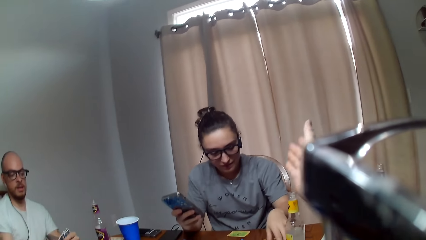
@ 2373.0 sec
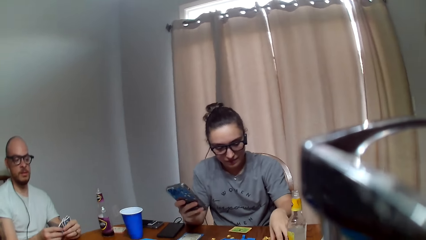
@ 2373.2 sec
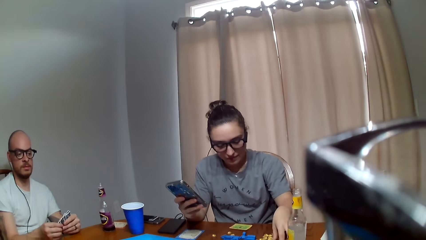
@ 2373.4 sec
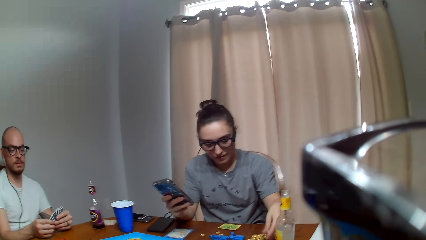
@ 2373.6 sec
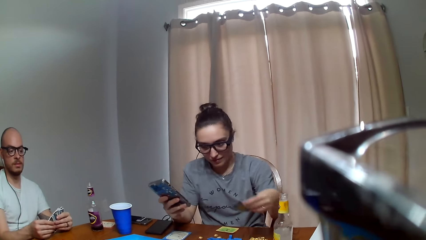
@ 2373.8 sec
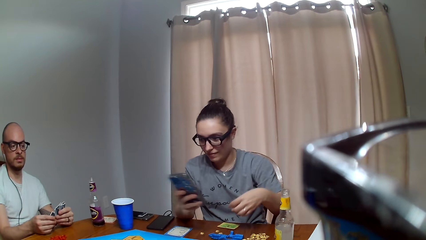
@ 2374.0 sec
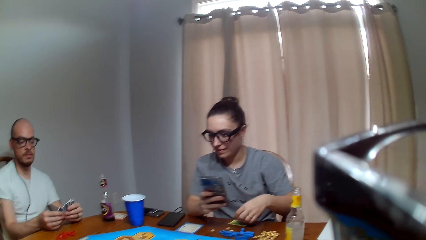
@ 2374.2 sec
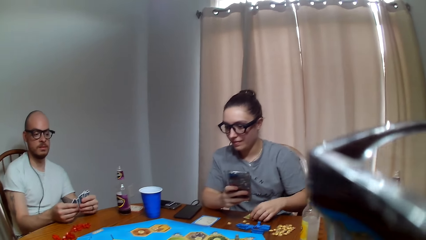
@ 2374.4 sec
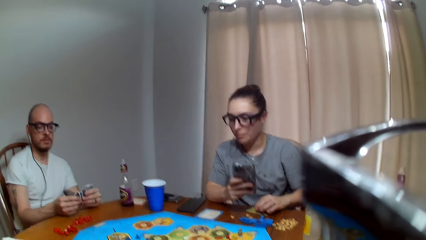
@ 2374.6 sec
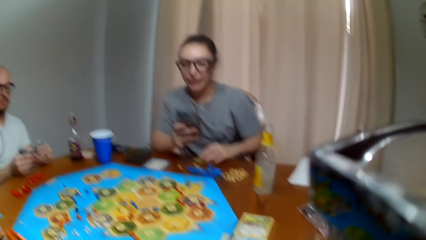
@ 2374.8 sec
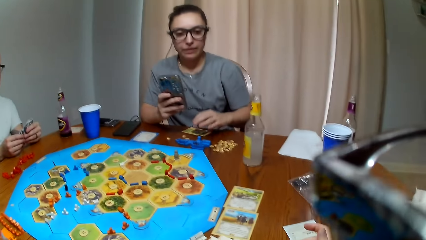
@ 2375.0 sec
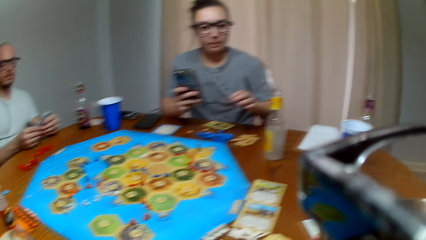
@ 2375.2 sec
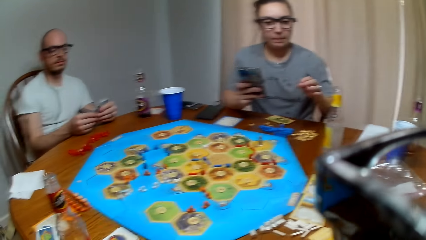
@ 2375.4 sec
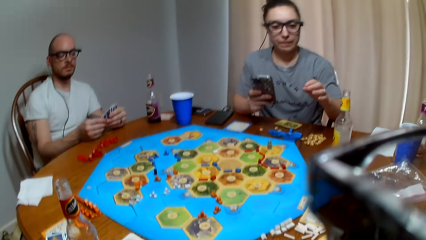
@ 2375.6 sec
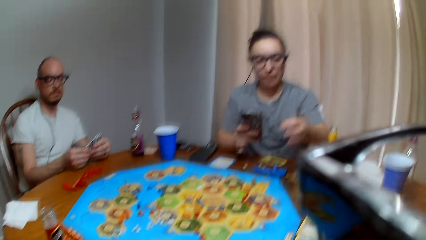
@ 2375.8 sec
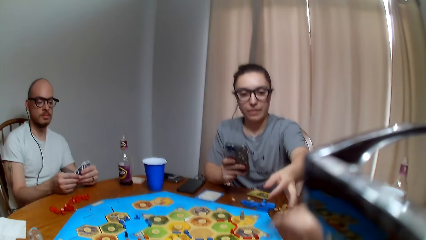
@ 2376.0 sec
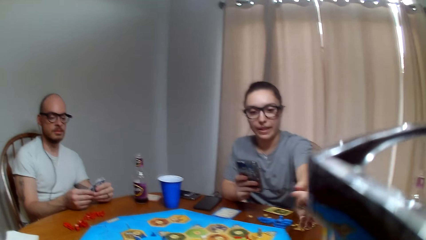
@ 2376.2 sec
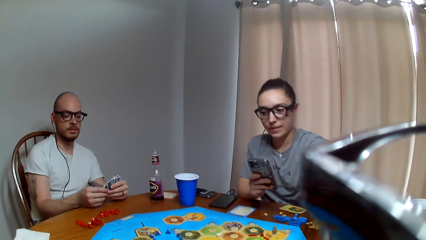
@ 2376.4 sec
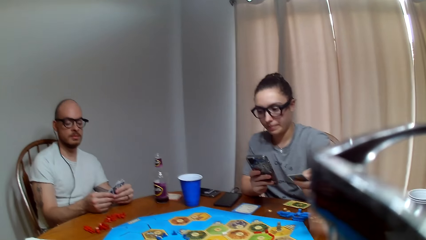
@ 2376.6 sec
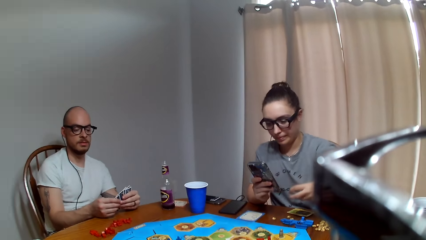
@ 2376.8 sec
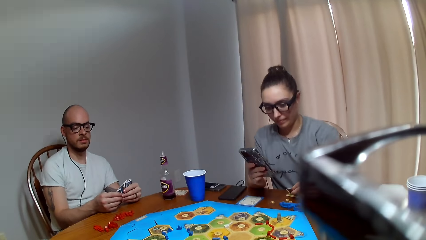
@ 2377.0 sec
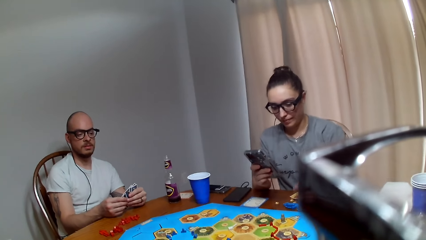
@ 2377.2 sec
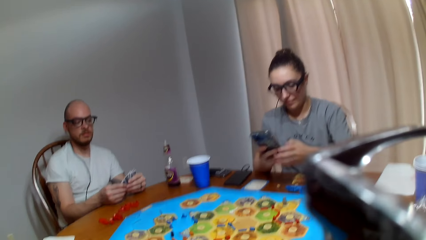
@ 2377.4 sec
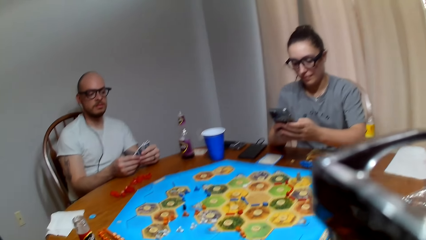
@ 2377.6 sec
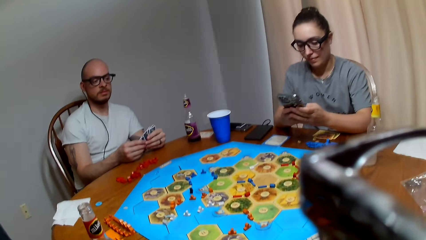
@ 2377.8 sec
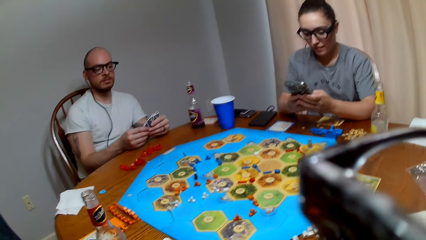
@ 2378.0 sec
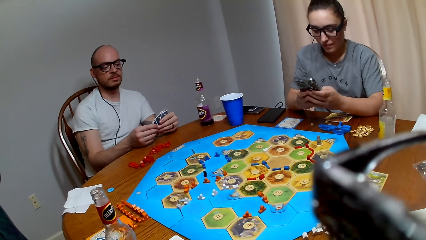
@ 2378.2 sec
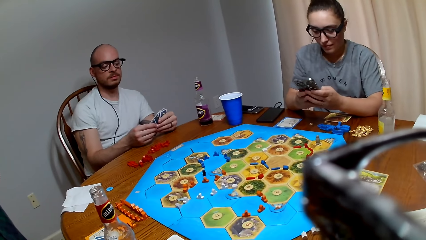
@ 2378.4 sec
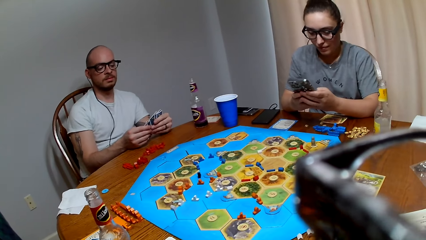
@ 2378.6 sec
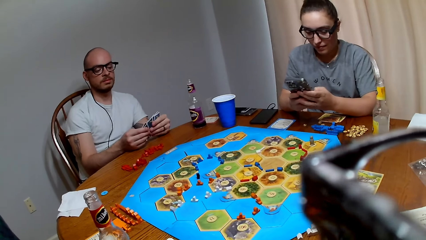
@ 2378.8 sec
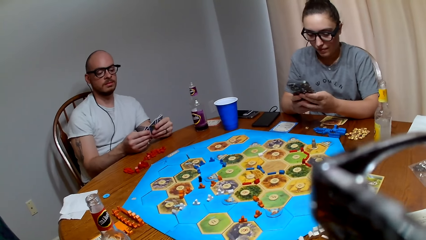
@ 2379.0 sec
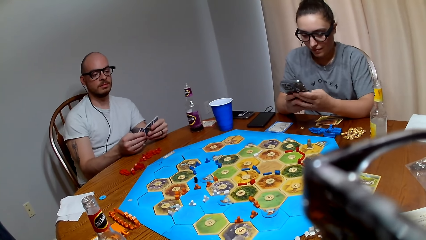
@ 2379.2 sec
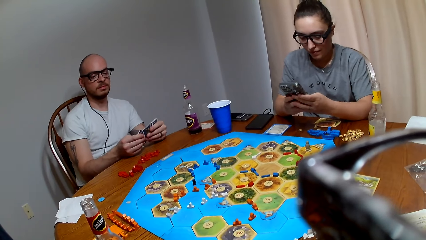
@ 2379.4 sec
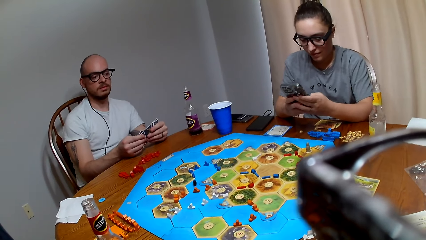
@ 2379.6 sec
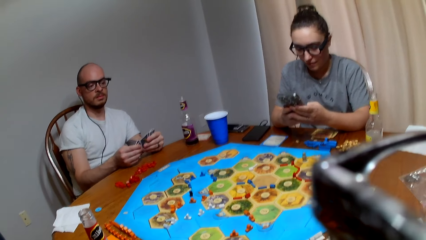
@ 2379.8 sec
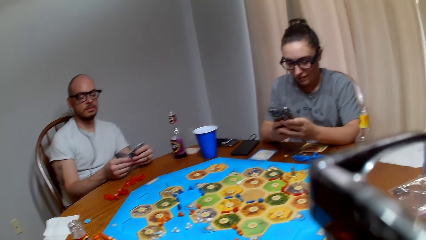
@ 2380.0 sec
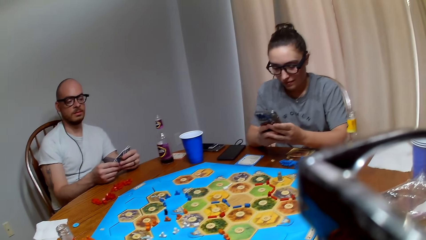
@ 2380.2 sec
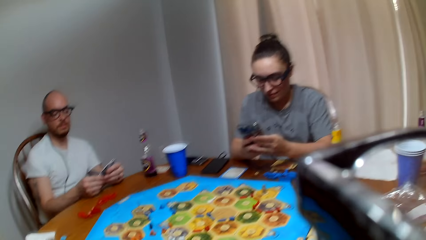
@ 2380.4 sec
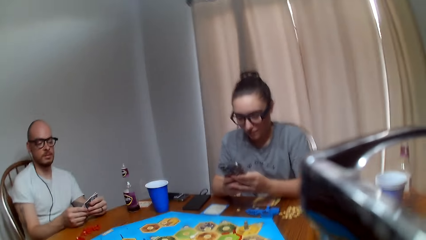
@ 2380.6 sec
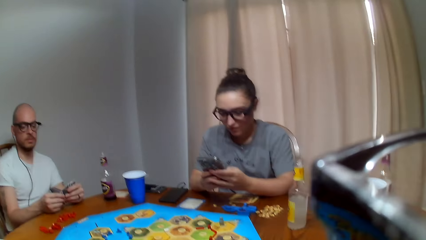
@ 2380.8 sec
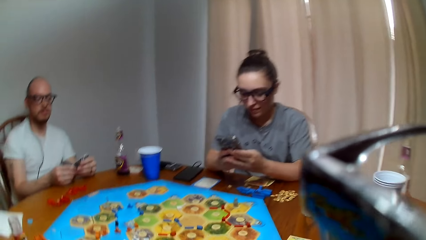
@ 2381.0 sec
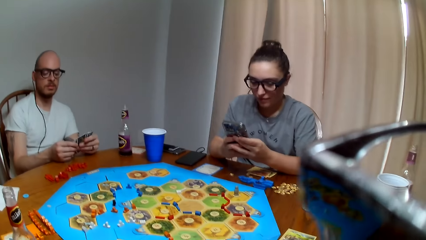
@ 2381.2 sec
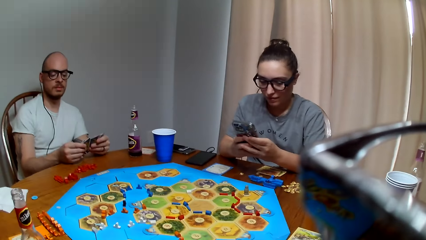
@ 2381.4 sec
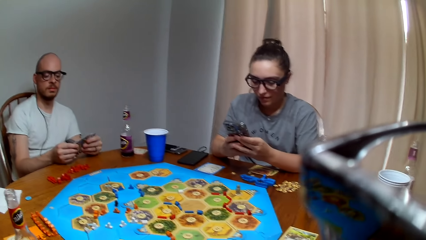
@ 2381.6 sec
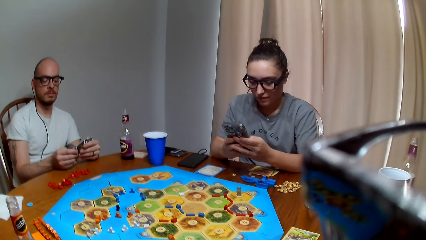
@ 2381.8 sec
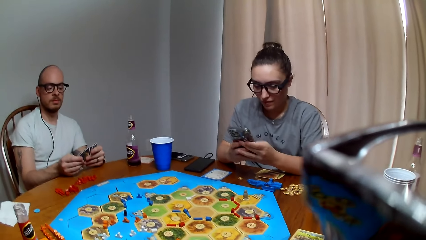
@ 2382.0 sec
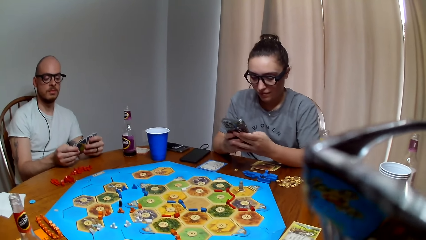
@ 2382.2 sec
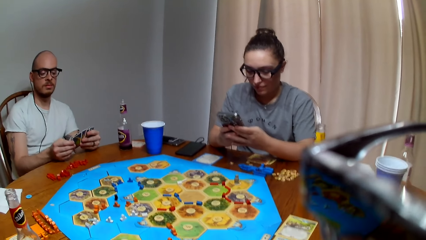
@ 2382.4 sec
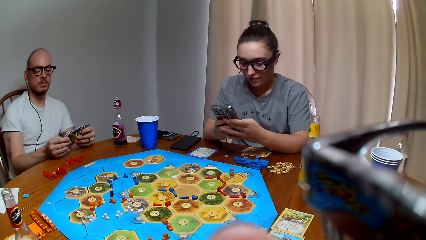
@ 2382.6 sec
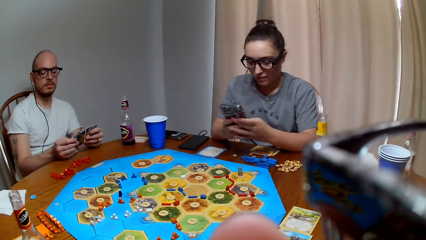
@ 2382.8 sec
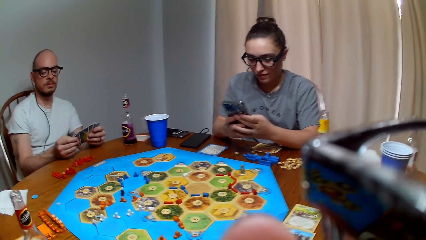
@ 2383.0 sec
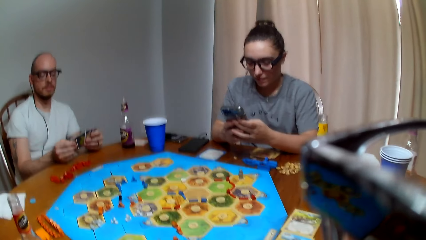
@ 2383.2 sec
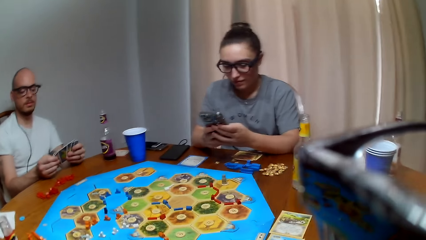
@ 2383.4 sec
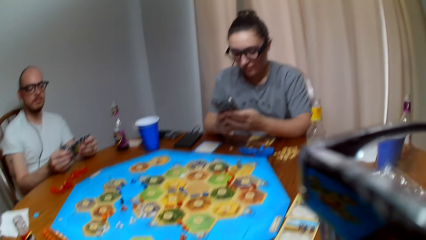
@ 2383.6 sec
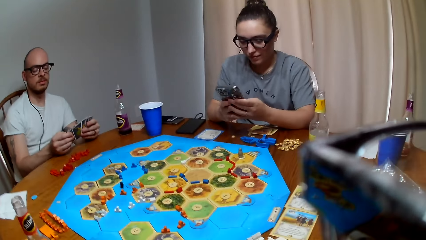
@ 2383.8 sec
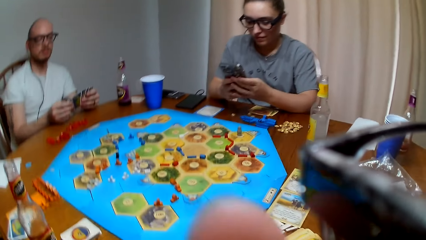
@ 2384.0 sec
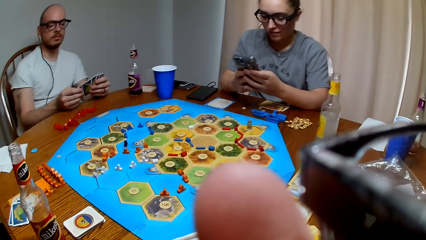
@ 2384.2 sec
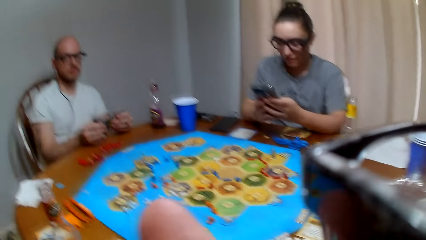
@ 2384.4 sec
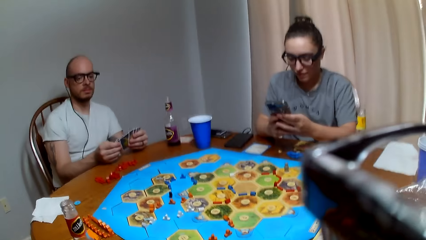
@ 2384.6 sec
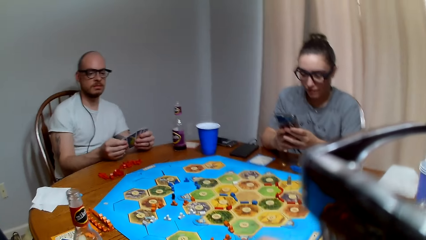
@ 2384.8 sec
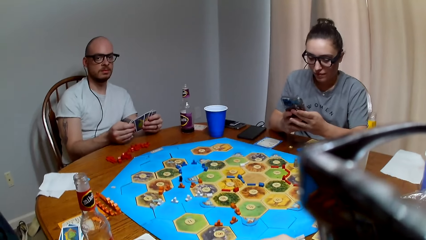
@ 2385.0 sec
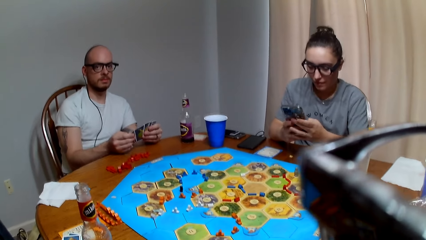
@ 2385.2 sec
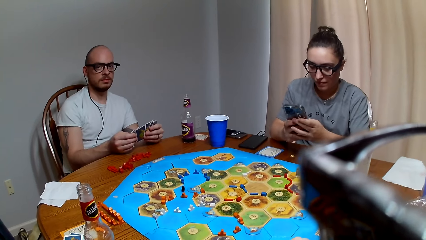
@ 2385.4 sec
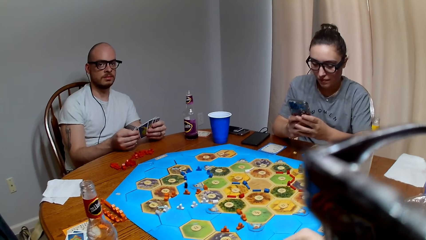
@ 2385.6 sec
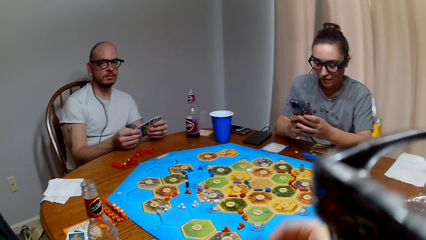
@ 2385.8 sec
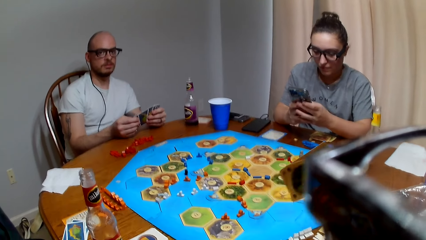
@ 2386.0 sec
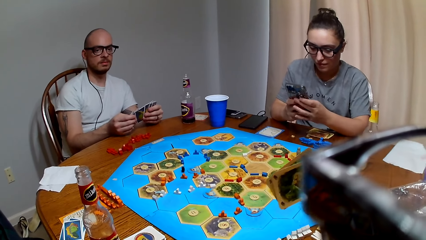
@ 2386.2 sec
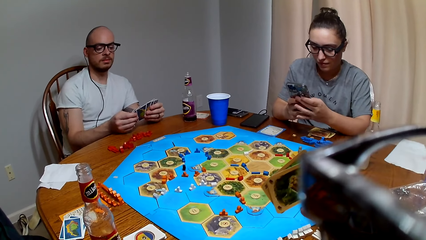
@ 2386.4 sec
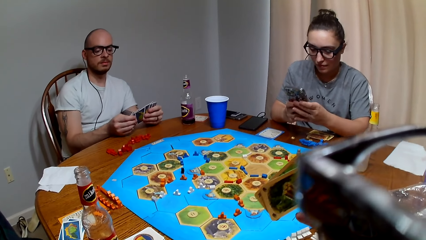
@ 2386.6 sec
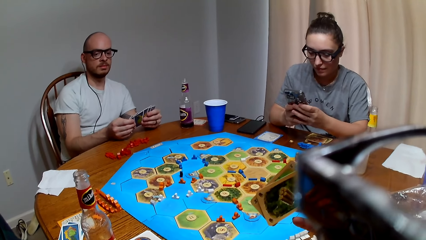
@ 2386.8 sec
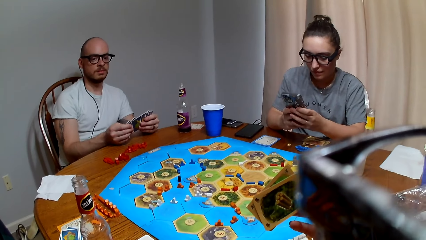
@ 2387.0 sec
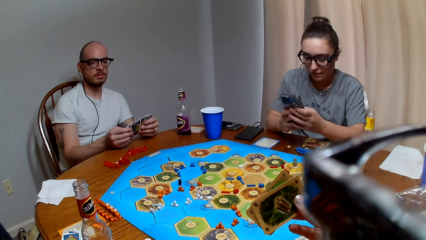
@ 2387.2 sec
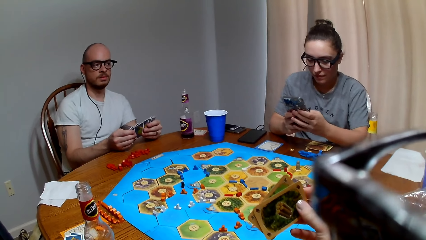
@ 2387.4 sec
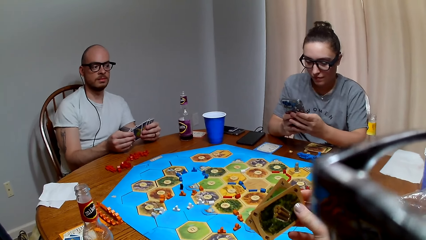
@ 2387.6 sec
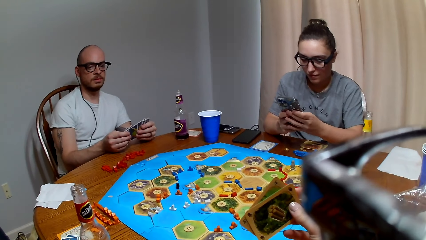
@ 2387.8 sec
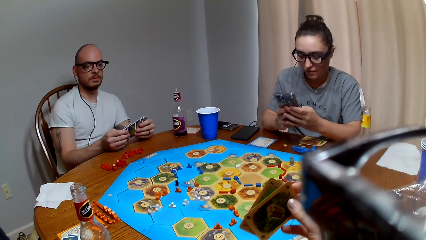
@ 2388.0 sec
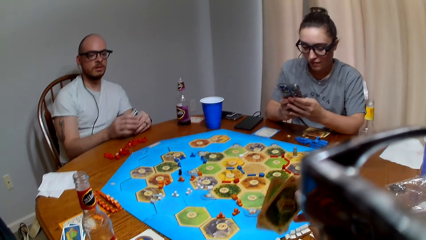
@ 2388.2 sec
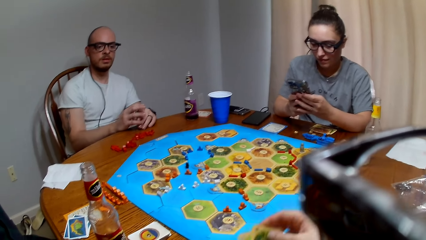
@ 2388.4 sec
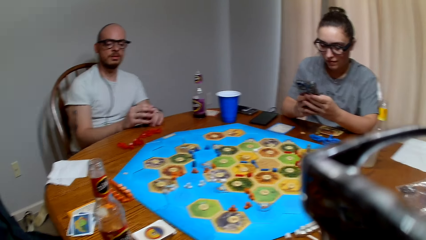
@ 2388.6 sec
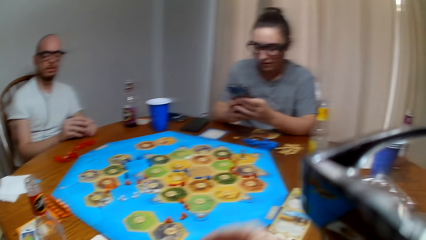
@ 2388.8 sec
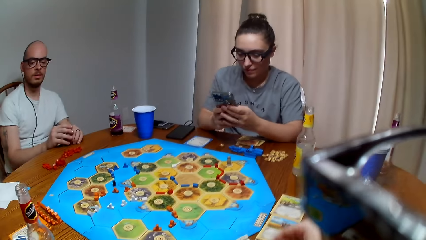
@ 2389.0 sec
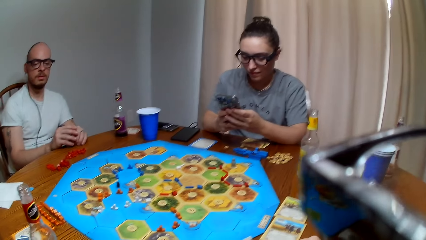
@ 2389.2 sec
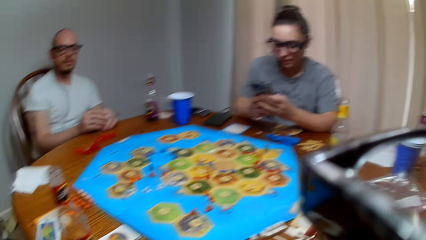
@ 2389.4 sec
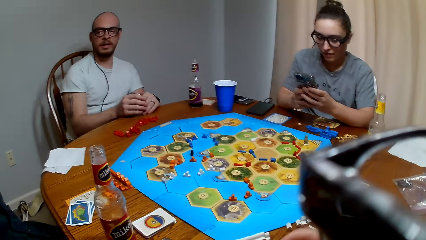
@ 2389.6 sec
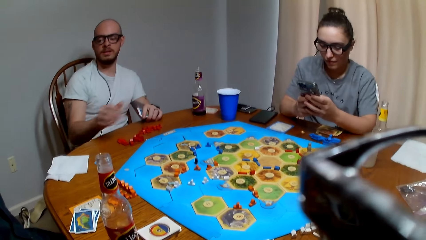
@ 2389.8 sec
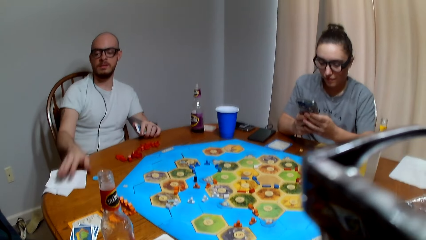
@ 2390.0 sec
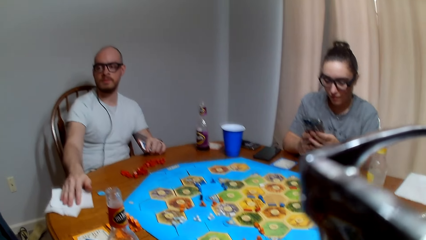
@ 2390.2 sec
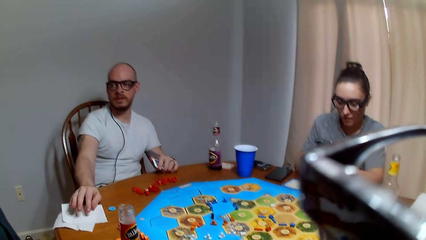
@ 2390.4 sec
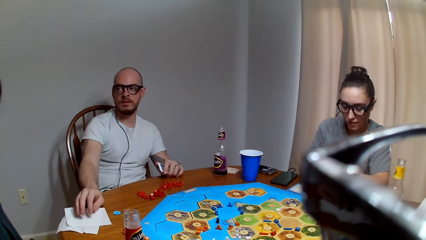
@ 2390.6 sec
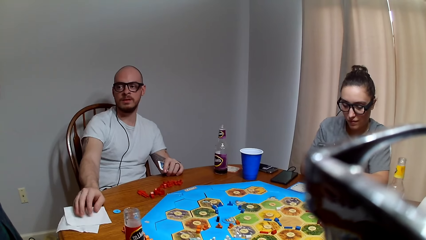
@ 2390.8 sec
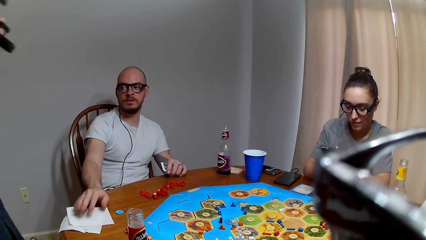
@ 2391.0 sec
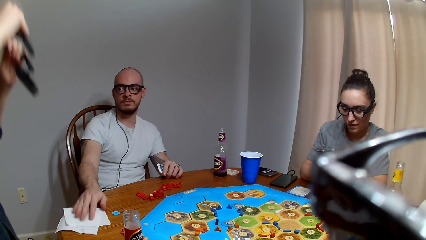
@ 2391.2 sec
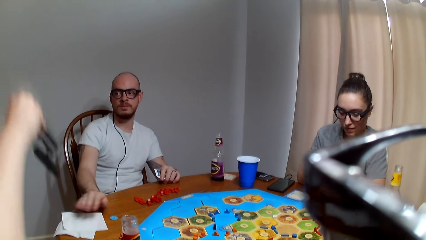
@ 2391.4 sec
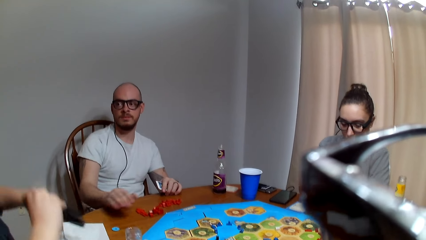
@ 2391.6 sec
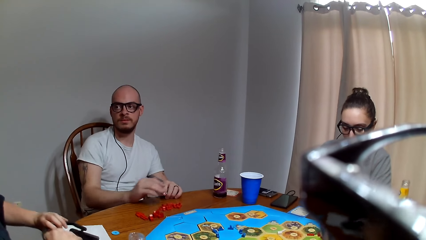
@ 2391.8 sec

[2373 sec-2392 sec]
A woman picks up a card, lays the card on the table and speaks. The woman picks a card from the camera wearer. The woman scrolls the phone. The camera wearer makes a remark. They speak. They stare at the cards. They talk. A man moves the napkin or paper towel to another woman. The man places his hand on the paper towel.
